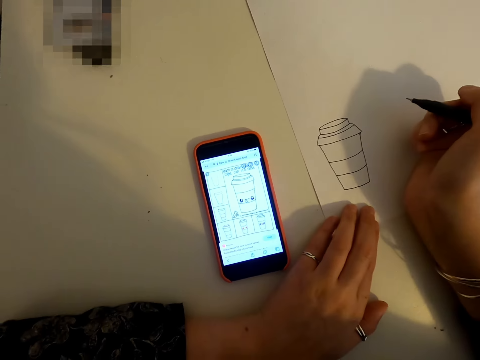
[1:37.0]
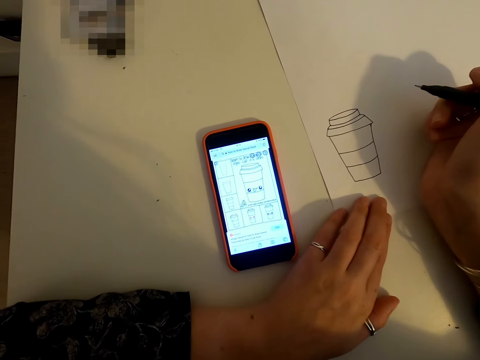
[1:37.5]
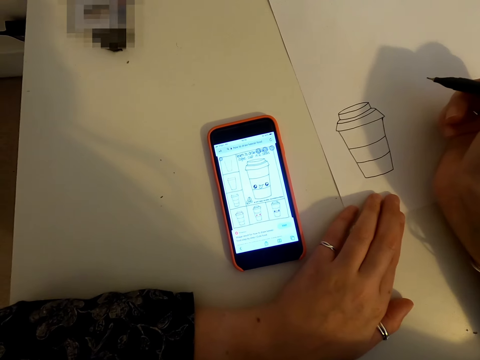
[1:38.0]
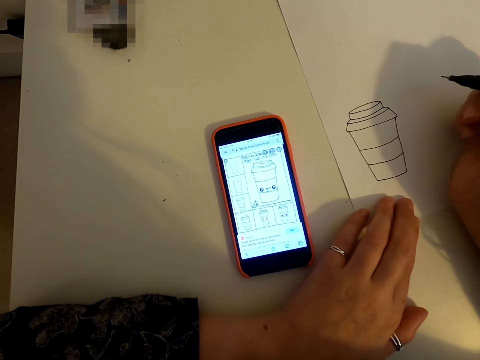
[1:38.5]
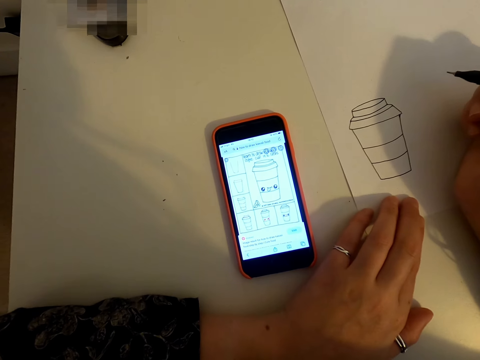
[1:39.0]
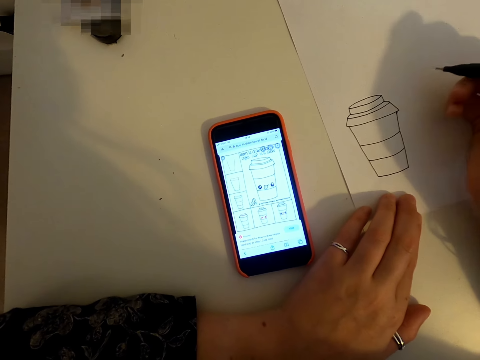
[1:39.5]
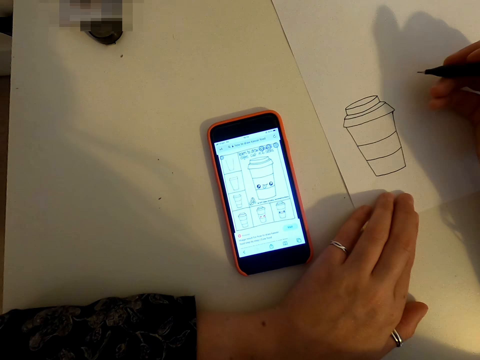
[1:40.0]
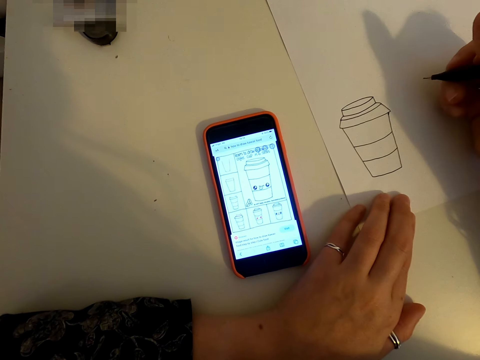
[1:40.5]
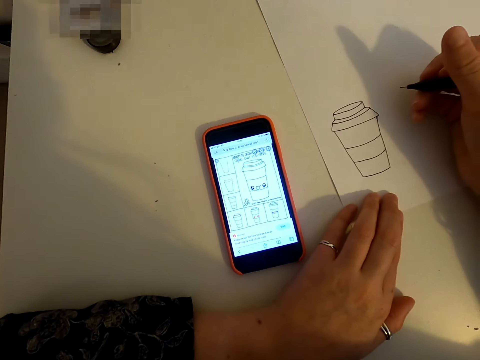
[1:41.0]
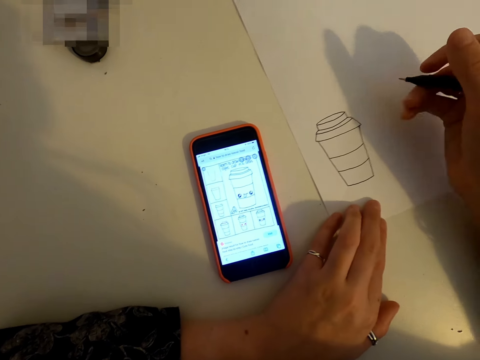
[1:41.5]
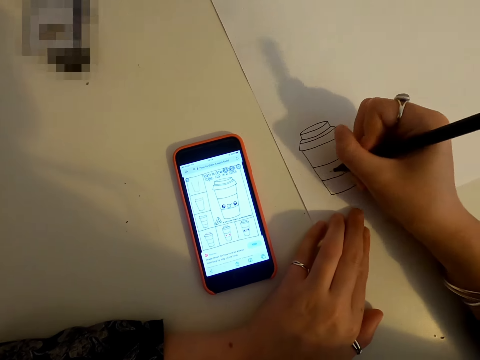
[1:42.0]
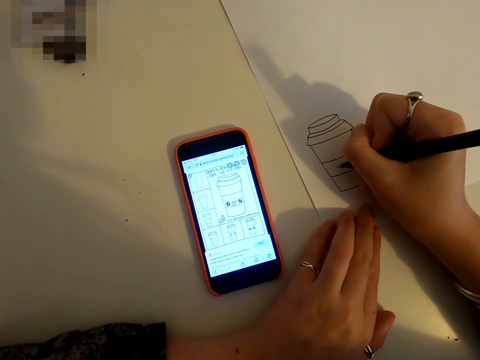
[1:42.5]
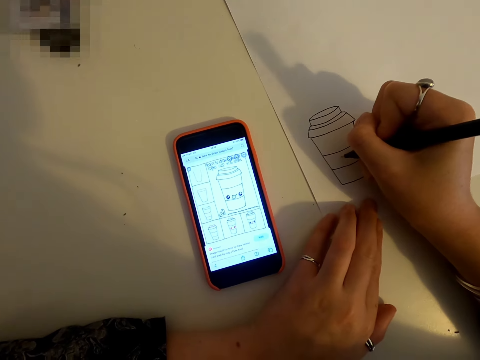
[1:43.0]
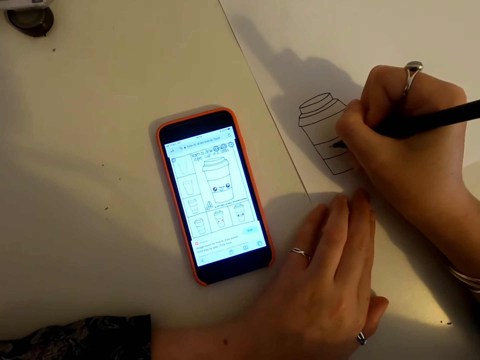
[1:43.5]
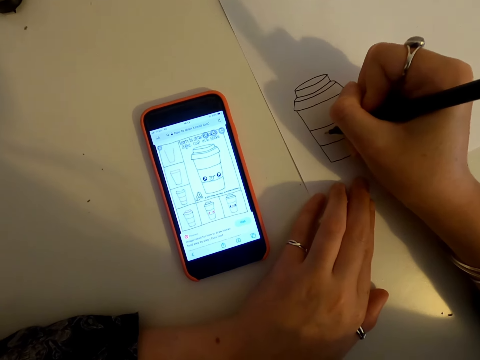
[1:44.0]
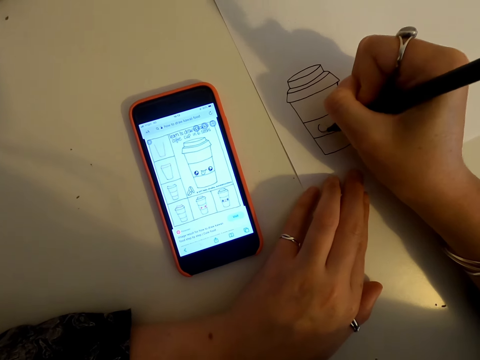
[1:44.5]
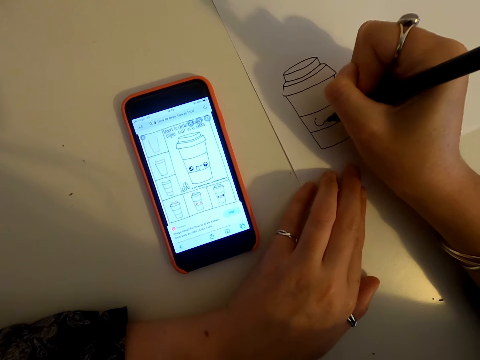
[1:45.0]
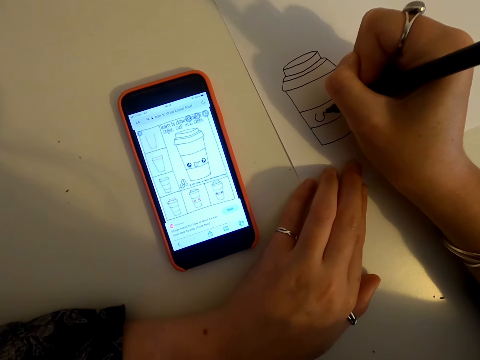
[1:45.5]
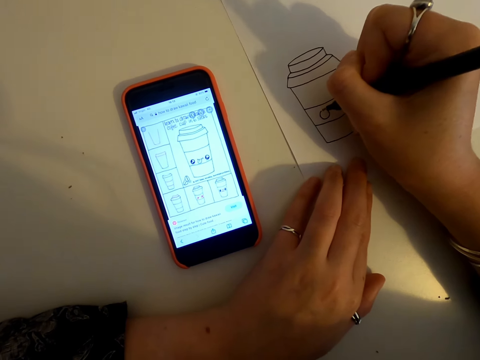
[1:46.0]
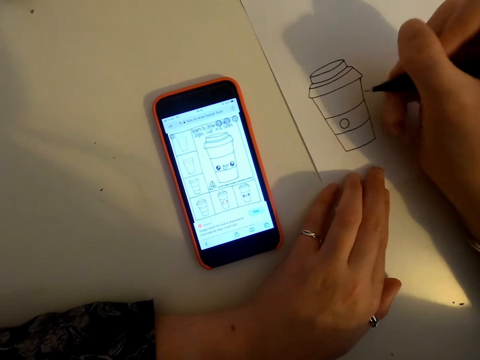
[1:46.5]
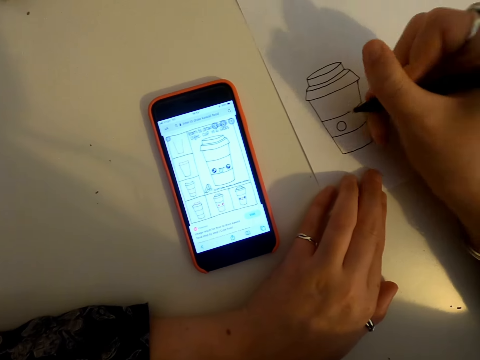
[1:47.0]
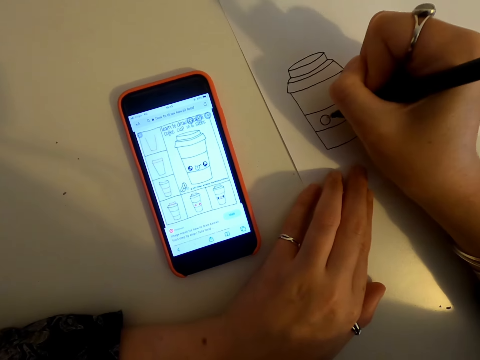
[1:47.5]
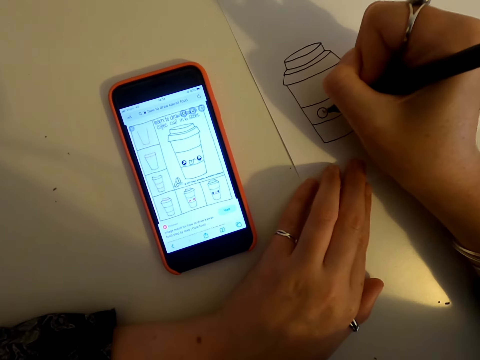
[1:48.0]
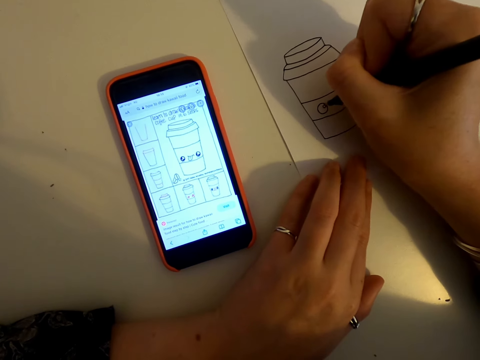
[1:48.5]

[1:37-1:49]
The camera wearer looks at the phone. They draw on a piece of paper.

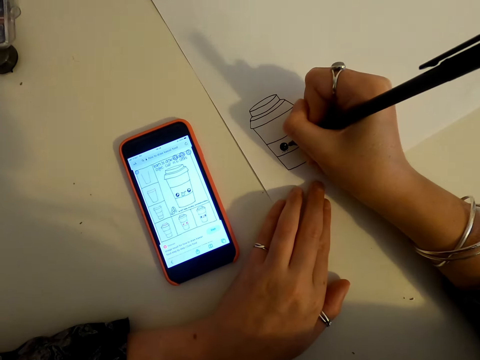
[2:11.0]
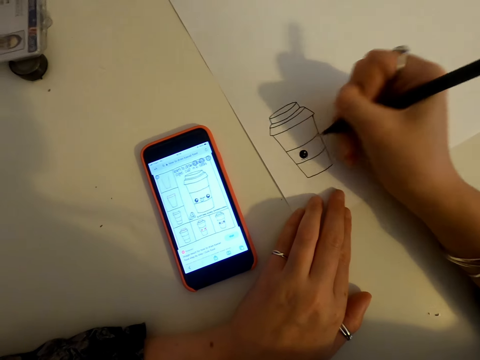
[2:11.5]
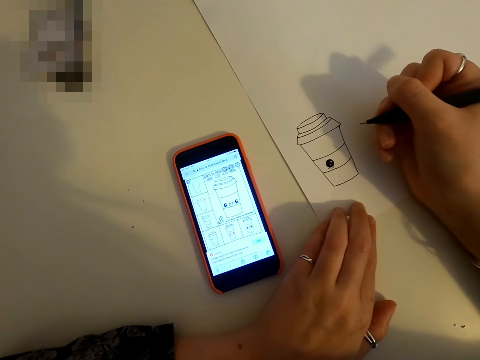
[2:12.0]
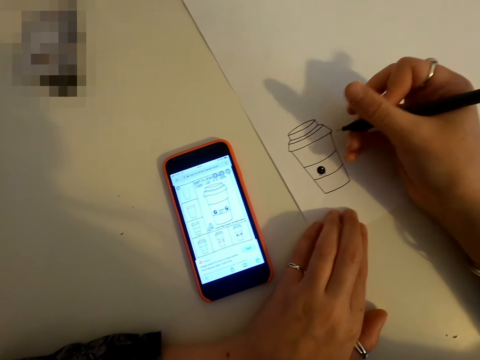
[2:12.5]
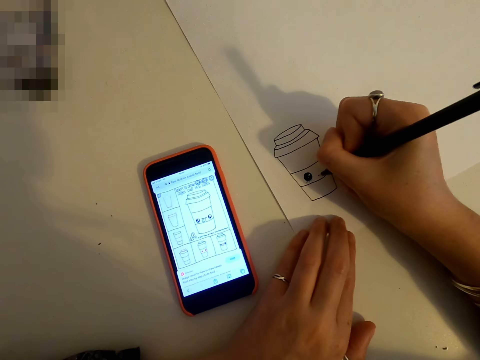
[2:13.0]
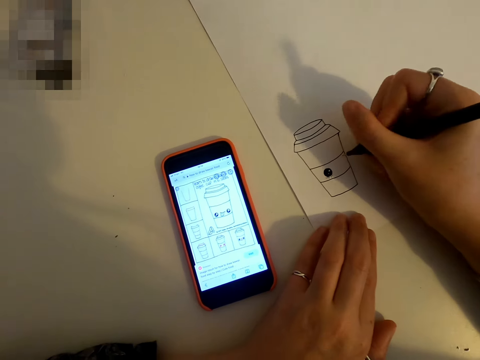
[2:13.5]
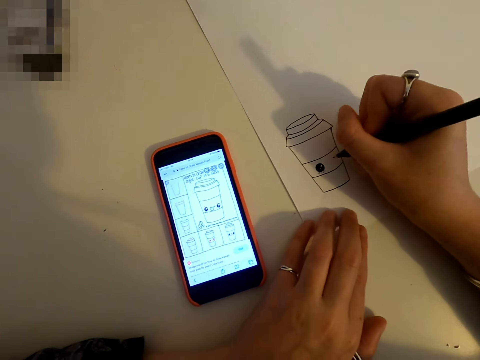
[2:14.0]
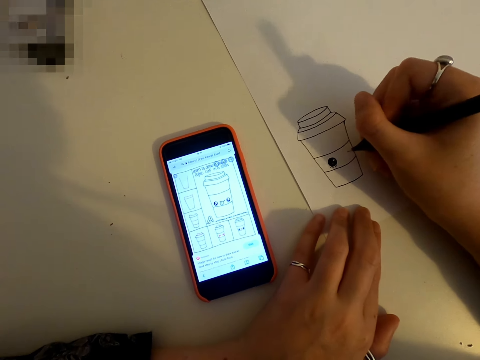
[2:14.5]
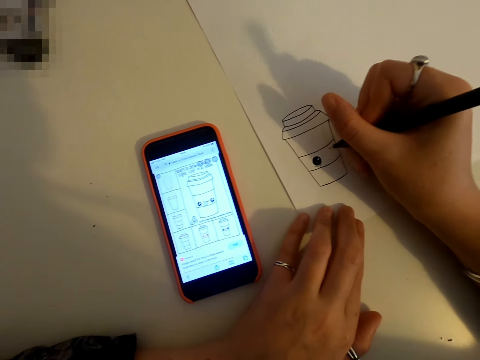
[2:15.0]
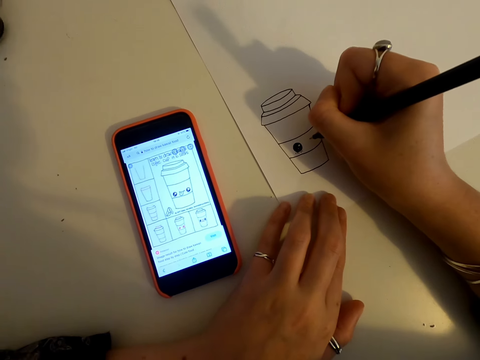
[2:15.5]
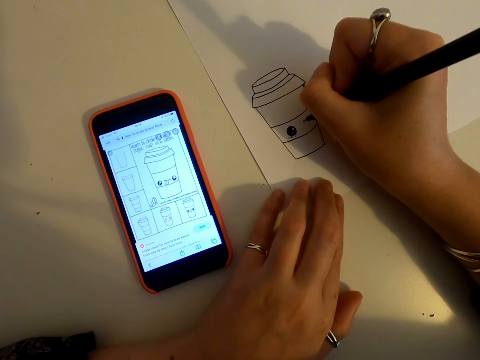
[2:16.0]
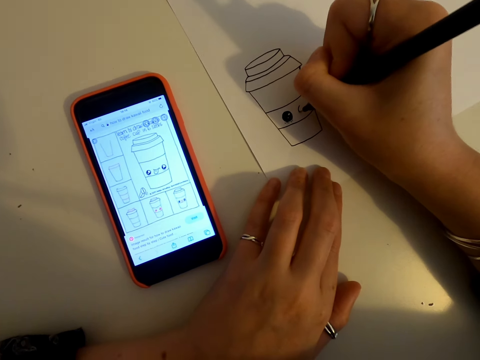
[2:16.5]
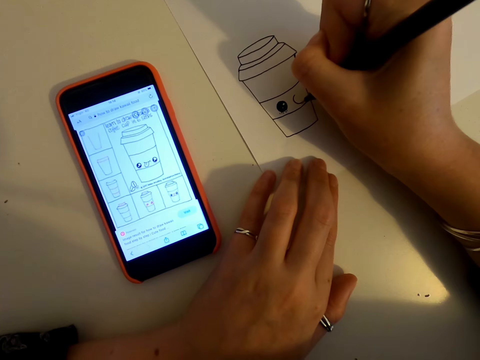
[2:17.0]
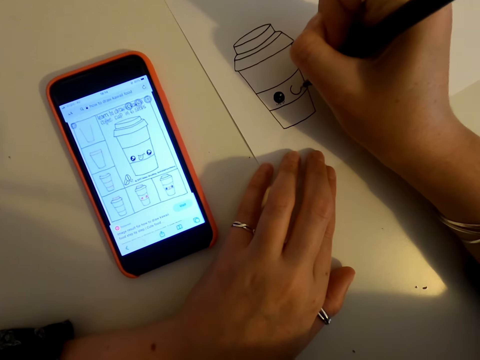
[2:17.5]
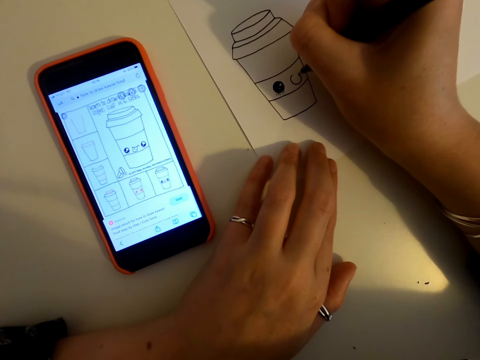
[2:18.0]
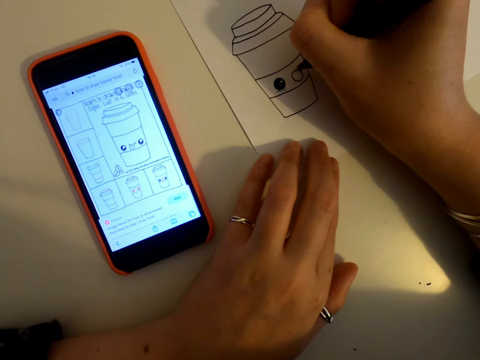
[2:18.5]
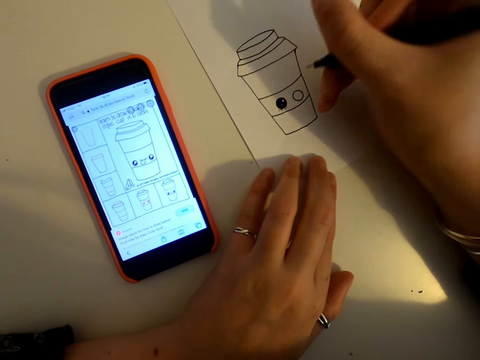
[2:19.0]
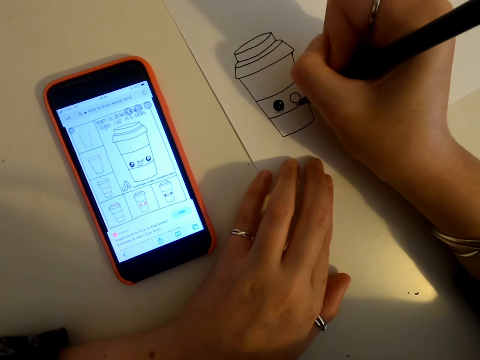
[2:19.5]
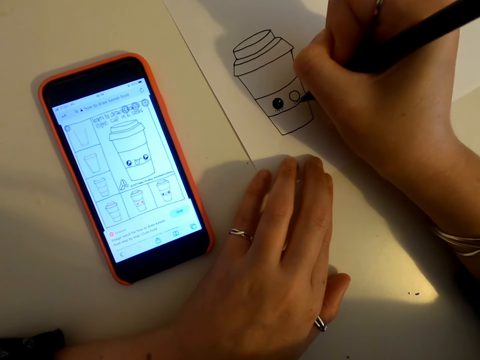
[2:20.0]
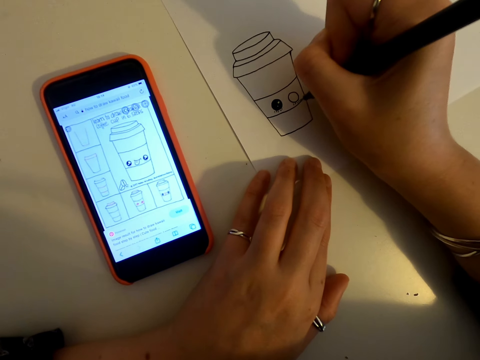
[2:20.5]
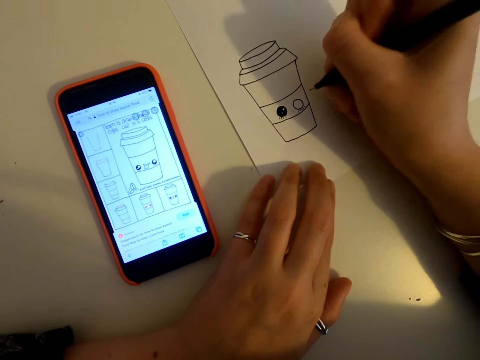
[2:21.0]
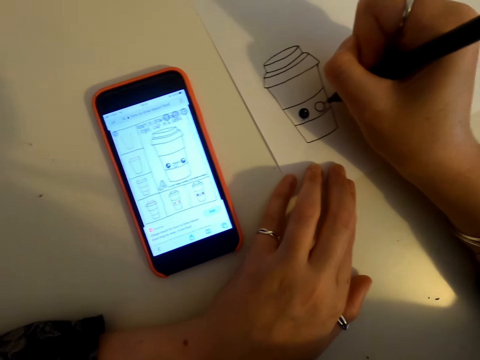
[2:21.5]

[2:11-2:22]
The camera wearer looks at the phone. They draw on a piece of paper.

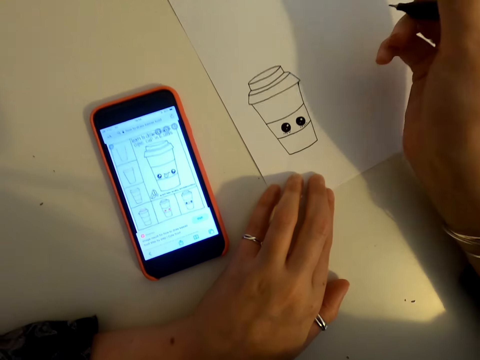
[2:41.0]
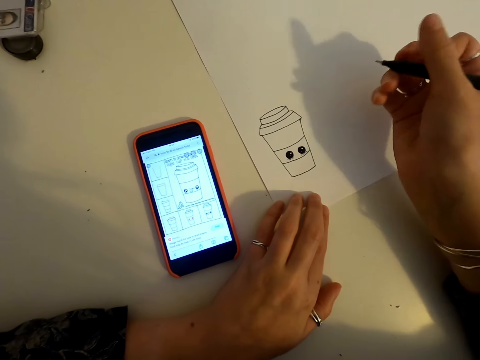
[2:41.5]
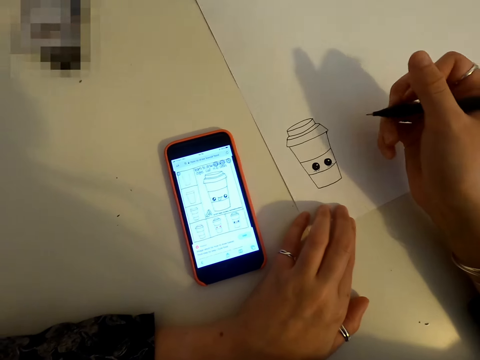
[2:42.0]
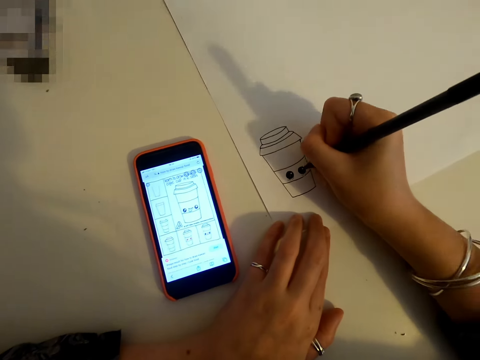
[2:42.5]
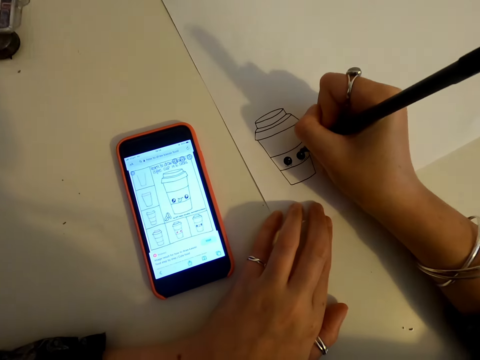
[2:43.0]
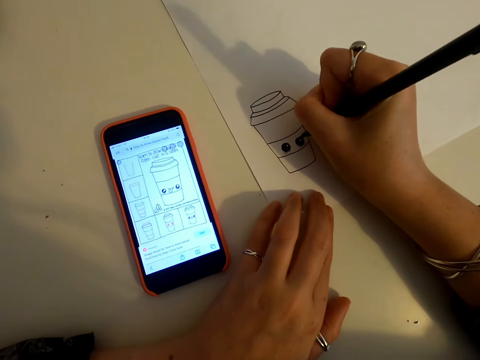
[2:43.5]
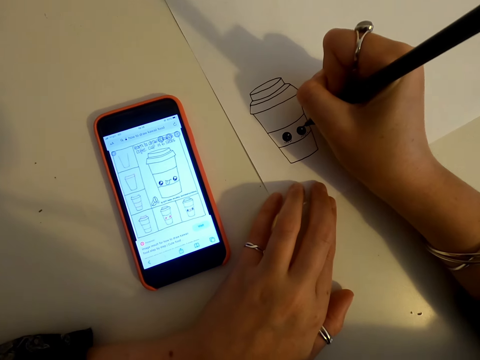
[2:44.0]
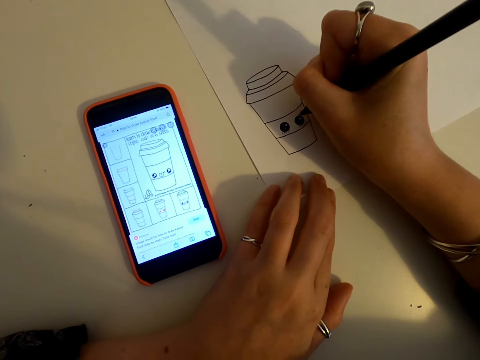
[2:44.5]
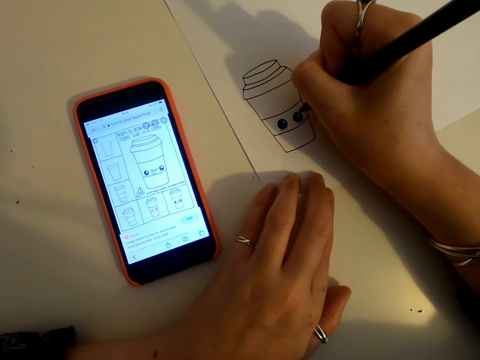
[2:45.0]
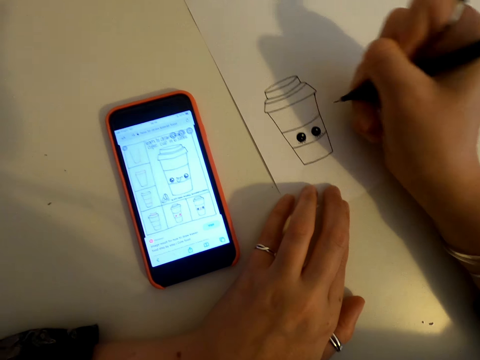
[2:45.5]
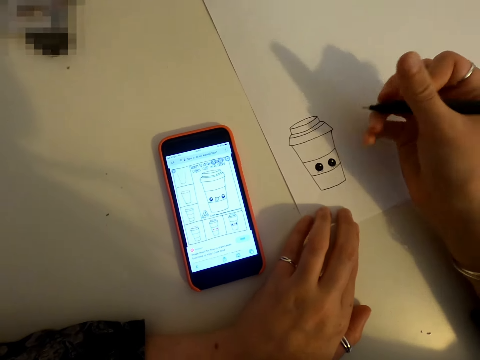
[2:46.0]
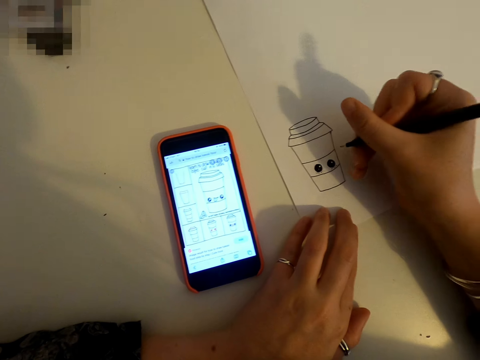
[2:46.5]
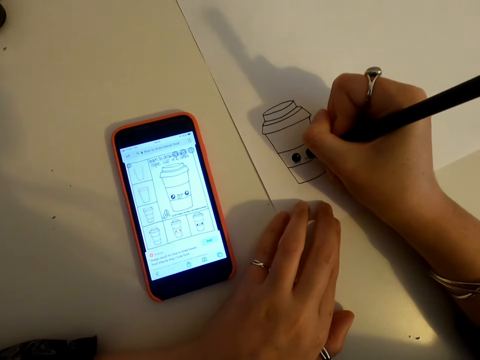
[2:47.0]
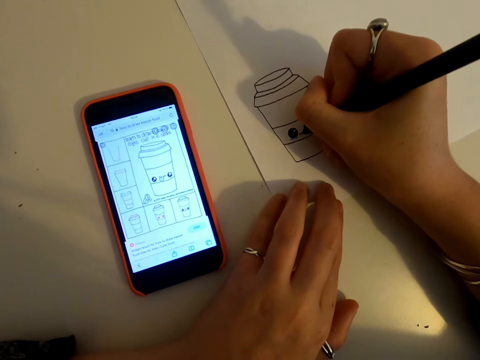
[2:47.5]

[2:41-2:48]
The camera wearer looks at the phone. They draw on a piece of paper.
